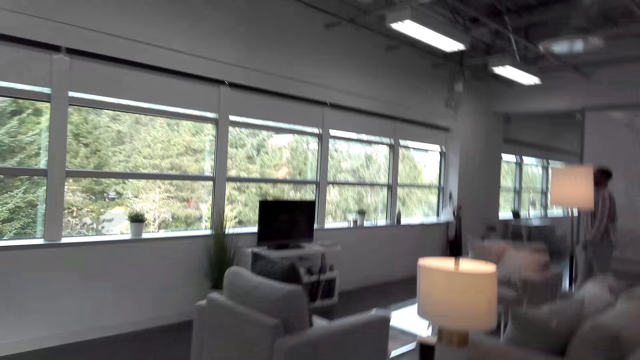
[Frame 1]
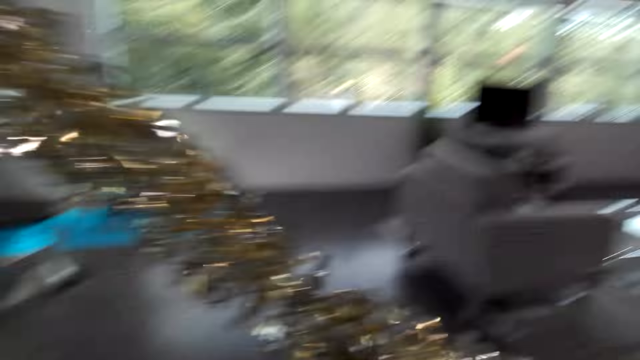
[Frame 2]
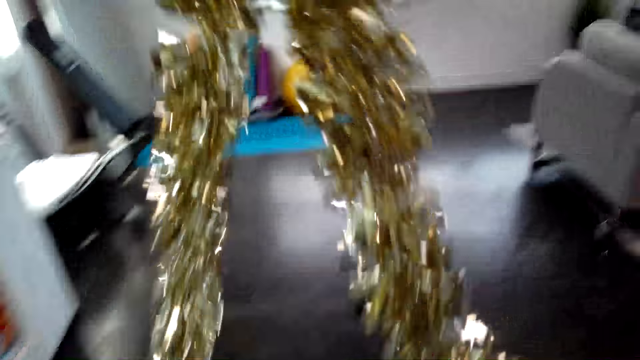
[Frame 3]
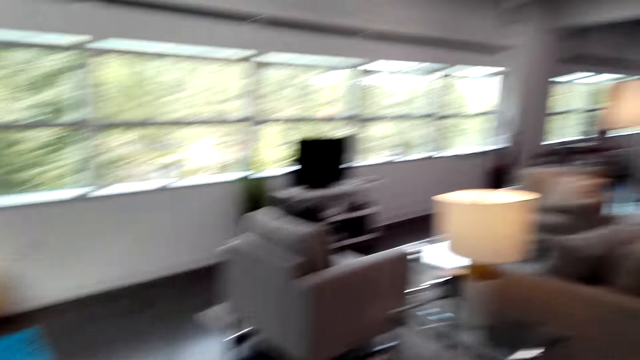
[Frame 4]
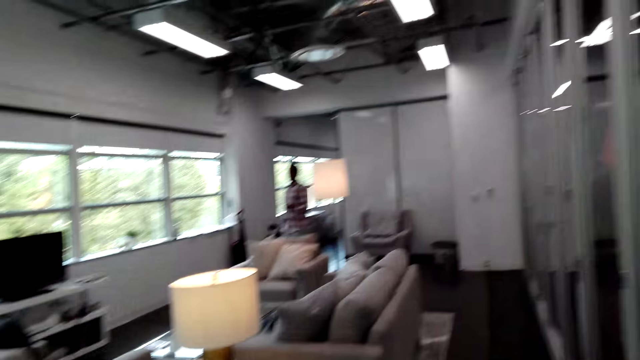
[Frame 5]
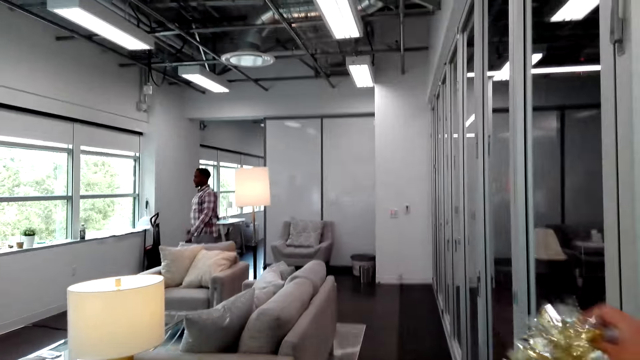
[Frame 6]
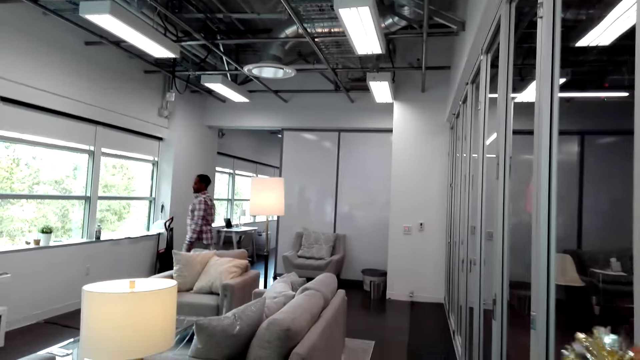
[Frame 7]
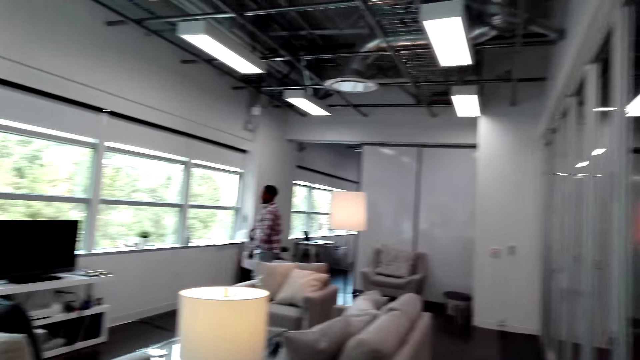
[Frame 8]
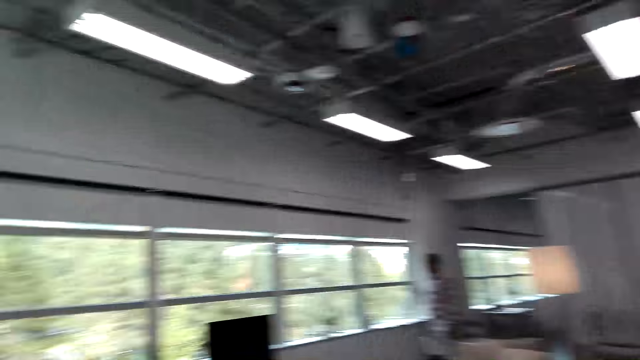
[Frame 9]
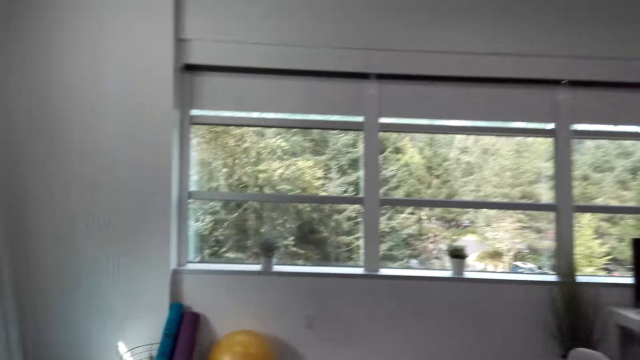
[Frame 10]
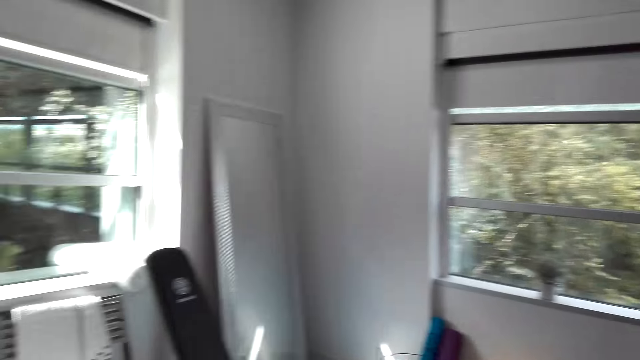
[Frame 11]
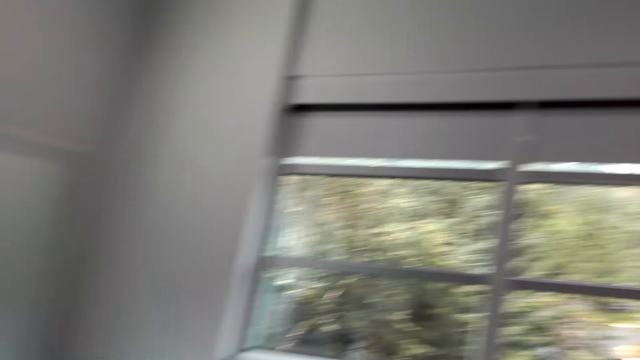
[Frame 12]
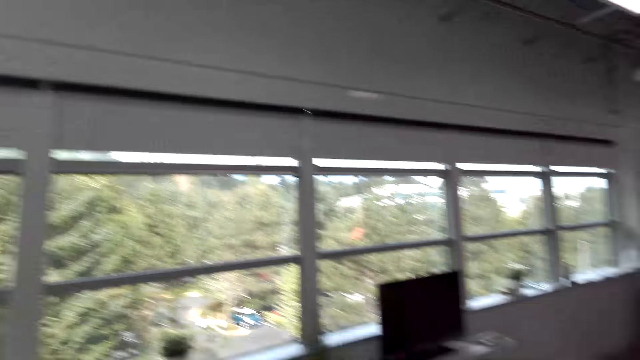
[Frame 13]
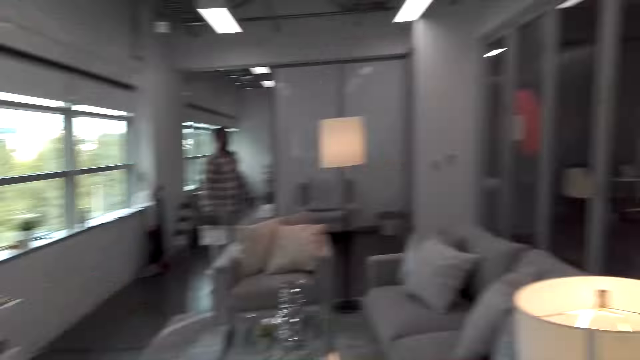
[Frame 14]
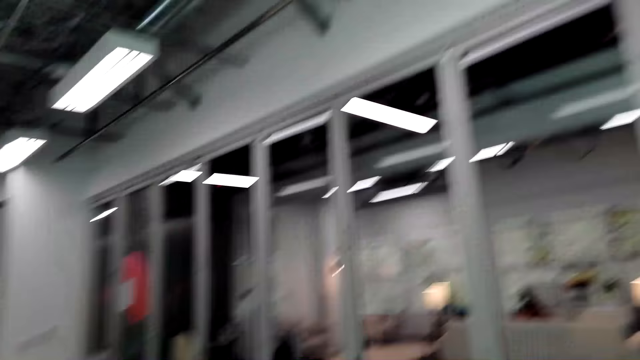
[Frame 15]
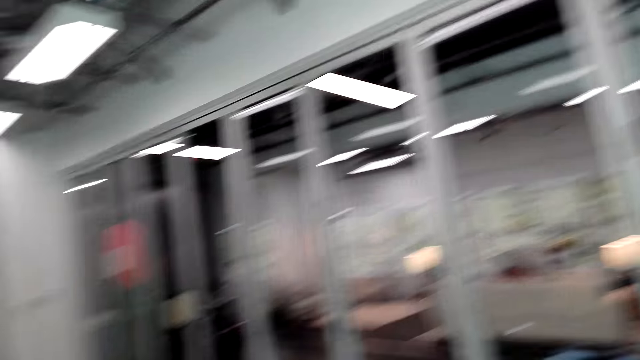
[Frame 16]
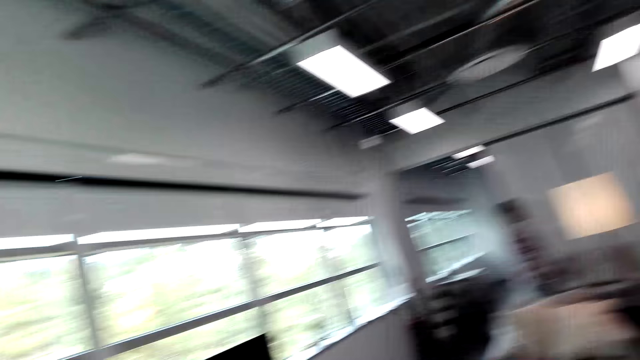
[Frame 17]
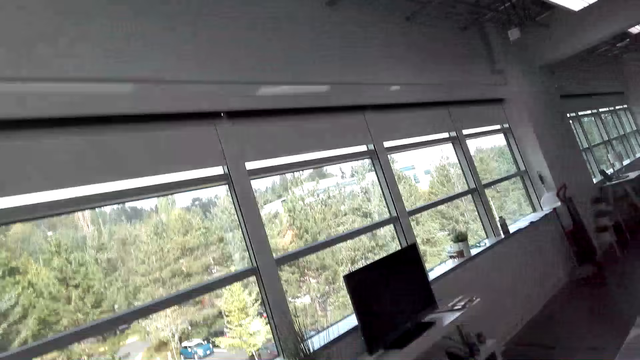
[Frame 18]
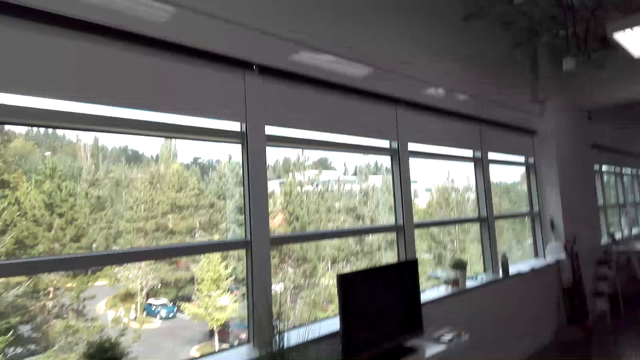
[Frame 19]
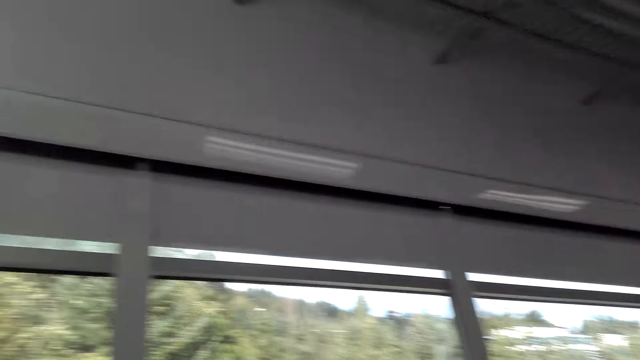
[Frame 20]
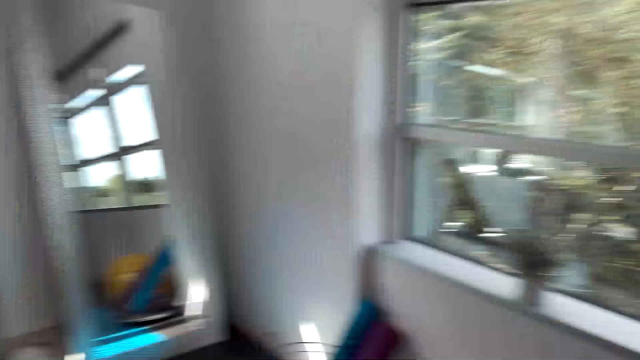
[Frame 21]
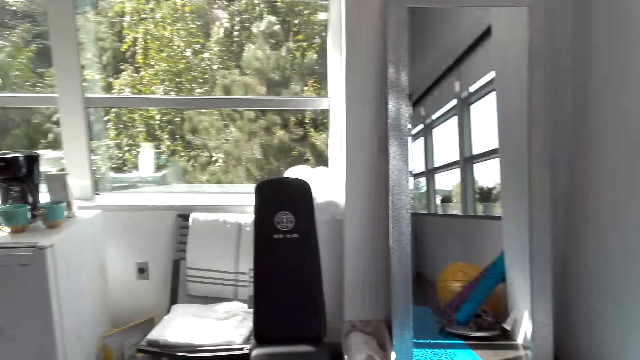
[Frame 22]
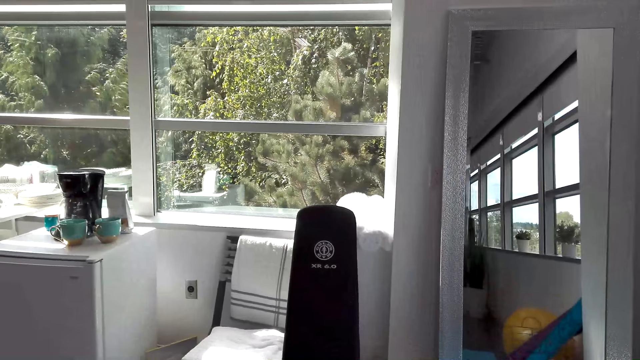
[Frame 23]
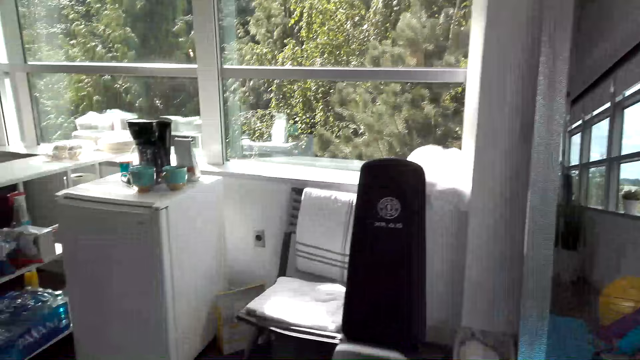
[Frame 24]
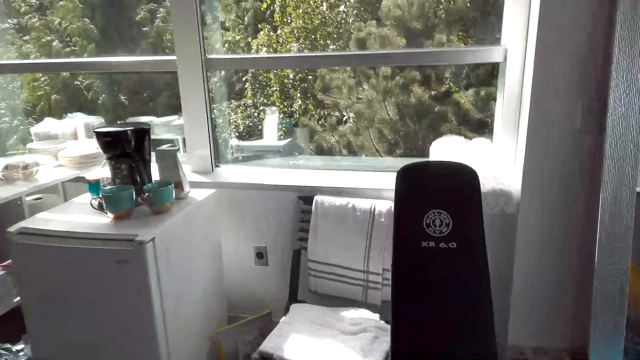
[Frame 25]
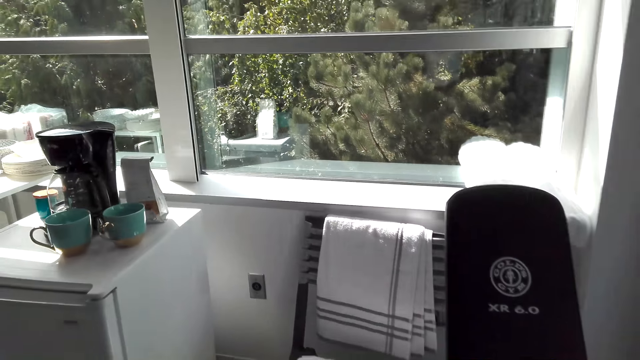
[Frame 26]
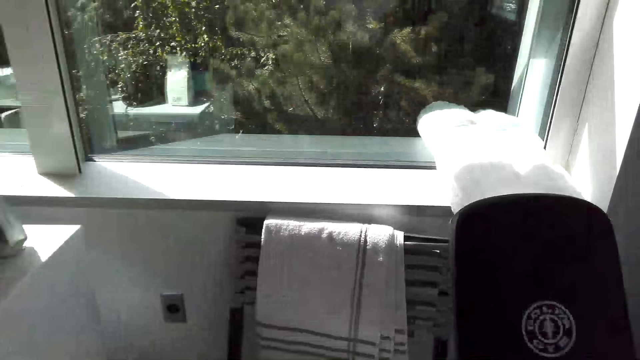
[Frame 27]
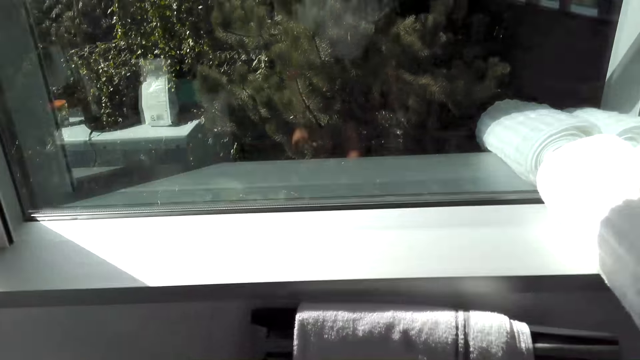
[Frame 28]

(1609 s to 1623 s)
The camera wearer looks around the house. A man converses with the camera wearer. The camera wearer fixes the wall decoration. They fix the wall decoration again. They look around the house. They converse with the man. They look around the house. The man looks around the house. The man converses with the camera wearer. The camera wearer looks around the house.

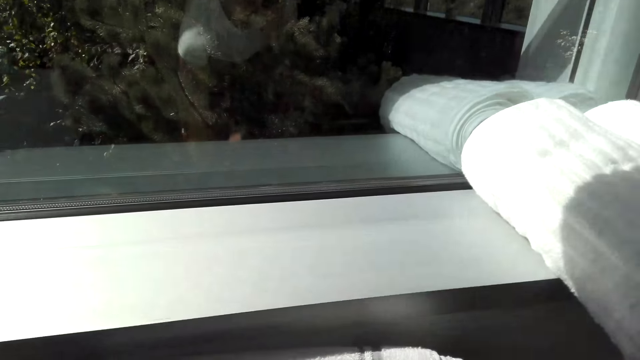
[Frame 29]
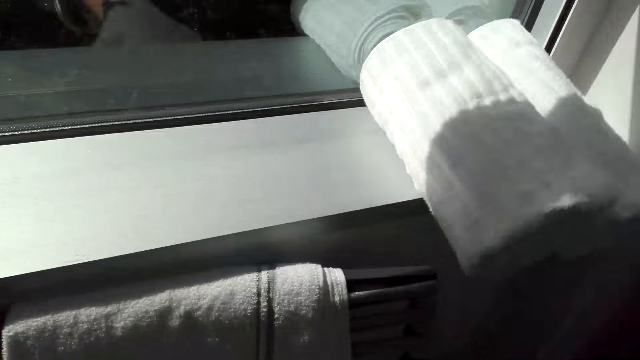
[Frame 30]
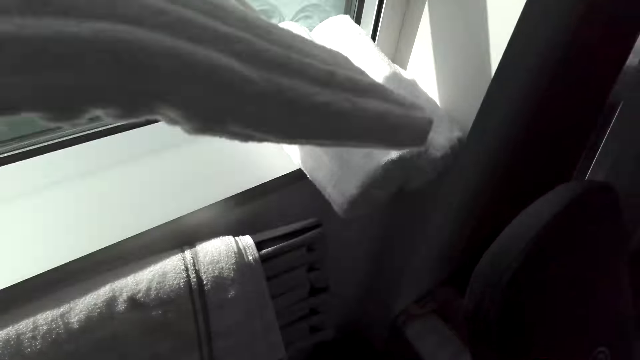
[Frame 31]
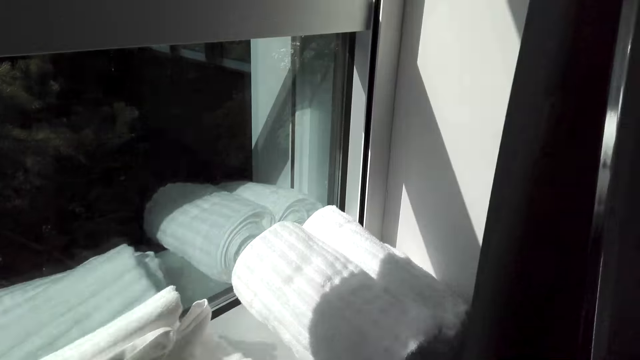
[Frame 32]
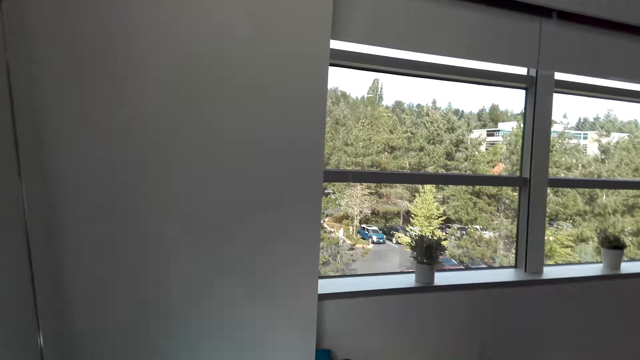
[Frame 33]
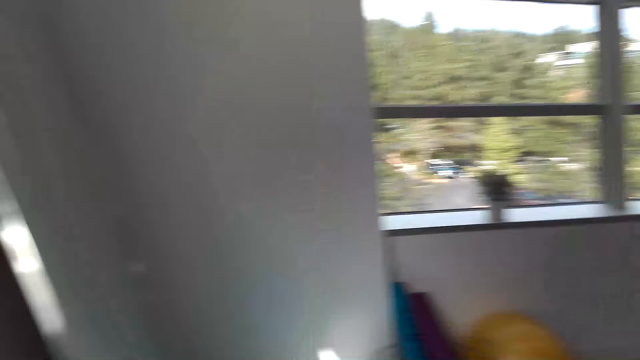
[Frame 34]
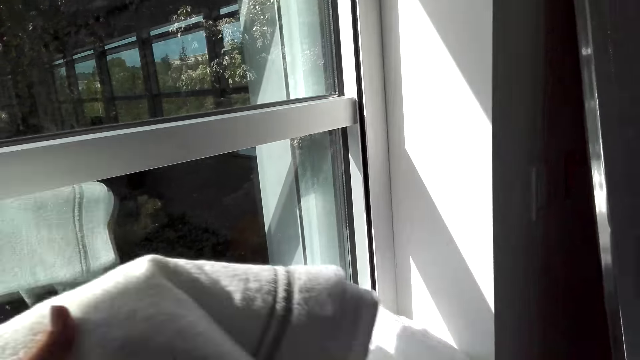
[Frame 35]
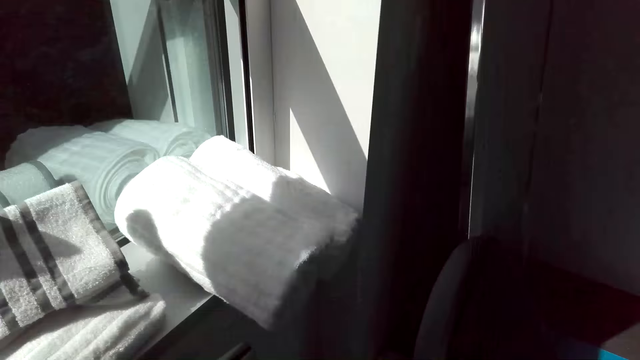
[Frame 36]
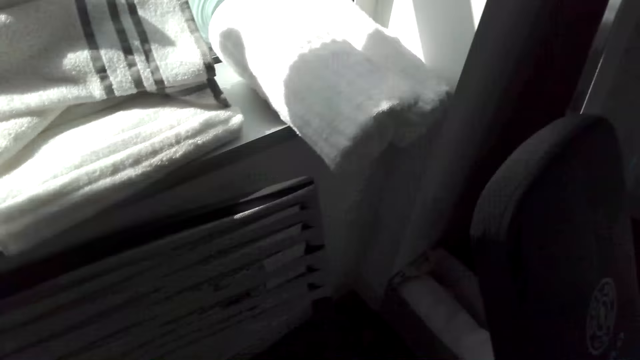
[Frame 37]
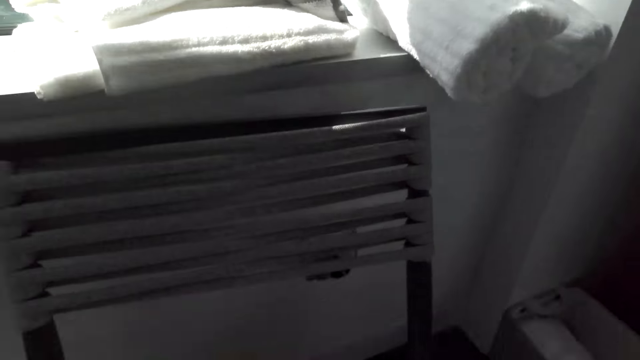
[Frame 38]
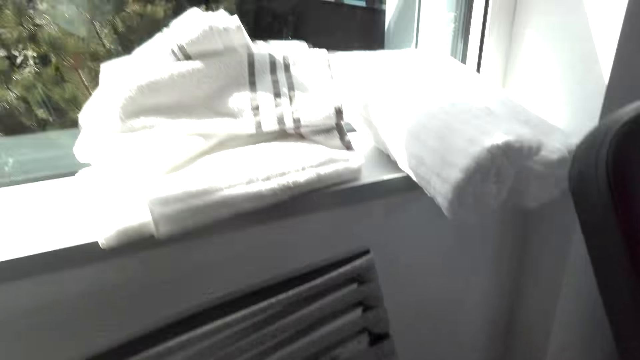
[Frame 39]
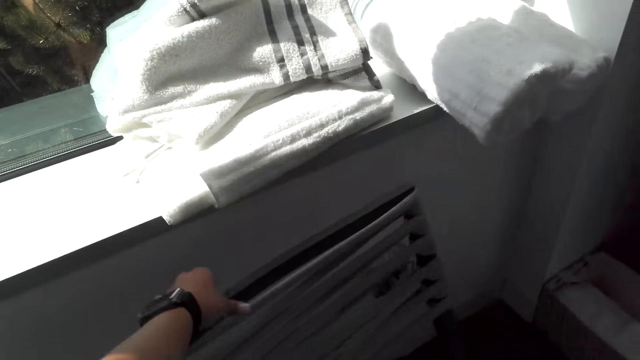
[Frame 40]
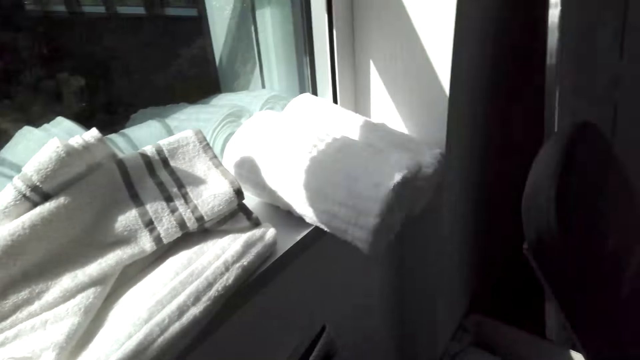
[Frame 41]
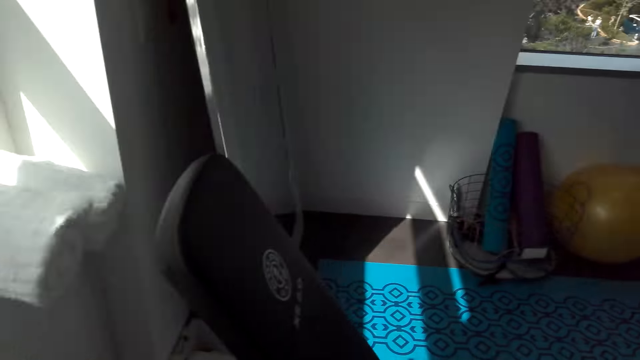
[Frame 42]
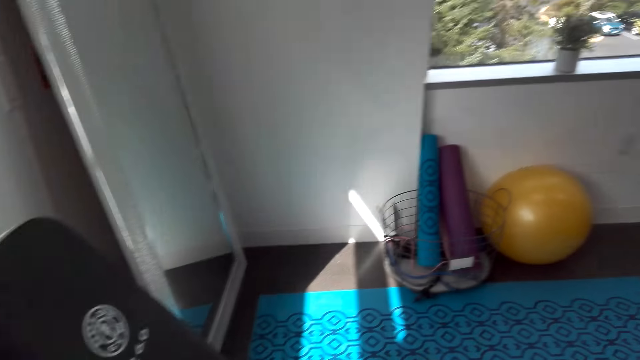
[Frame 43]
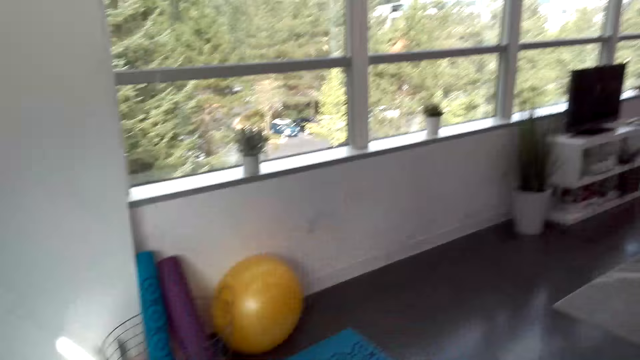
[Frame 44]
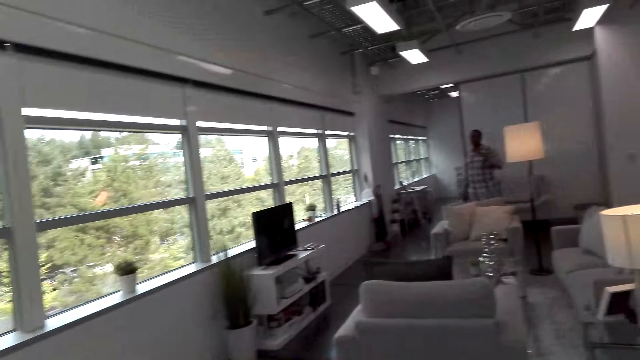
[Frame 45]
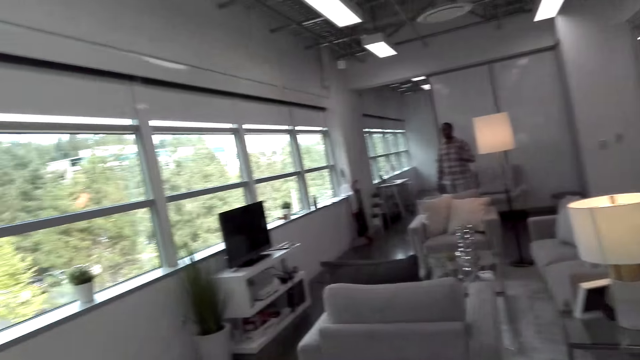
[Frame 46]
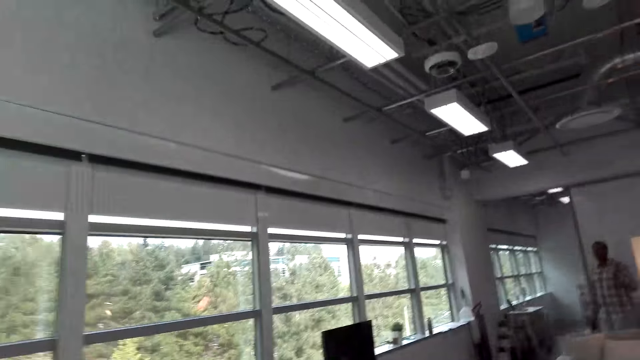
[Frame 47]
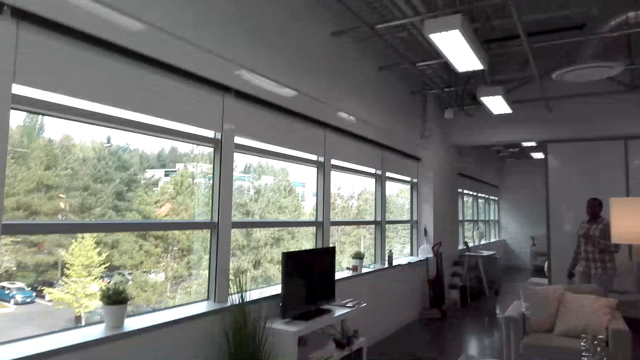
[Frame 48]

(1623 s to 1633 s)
The camera wearer picks up something. They place towels on the window bar. They look around the house. They converse with a man. They move something. The man converses with the camera wearer. The camera wearer looks around the house. They look at the man.
